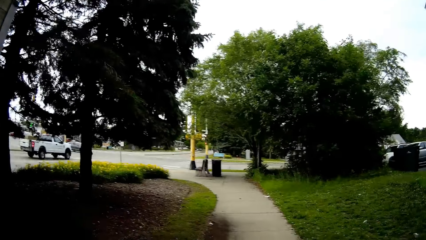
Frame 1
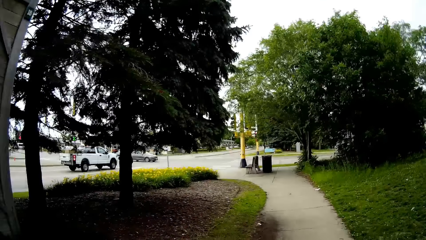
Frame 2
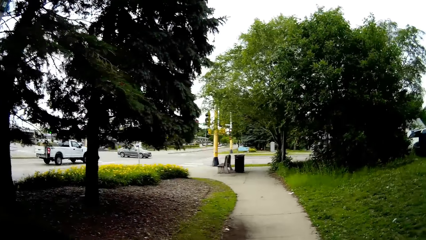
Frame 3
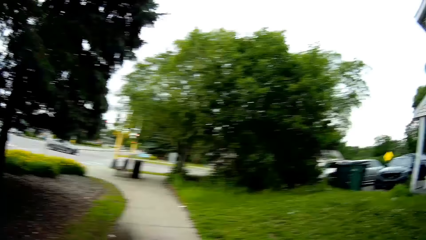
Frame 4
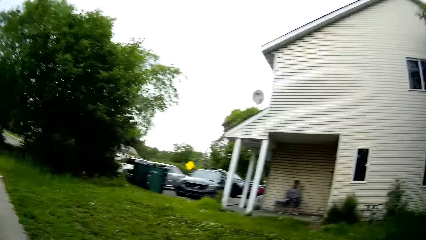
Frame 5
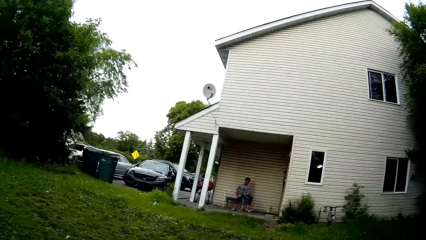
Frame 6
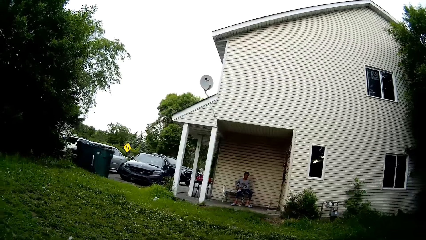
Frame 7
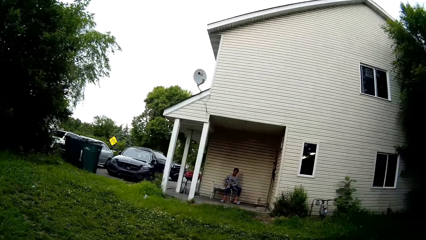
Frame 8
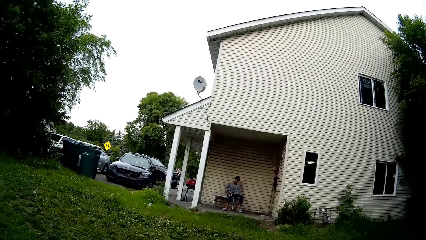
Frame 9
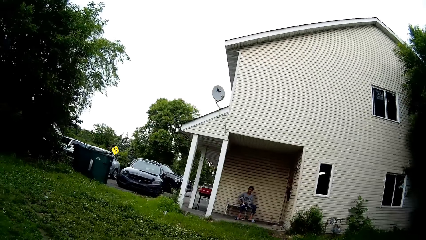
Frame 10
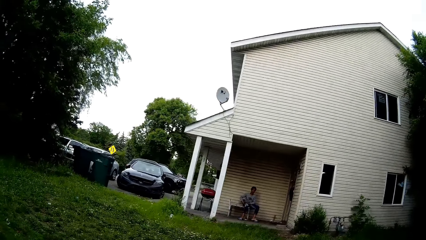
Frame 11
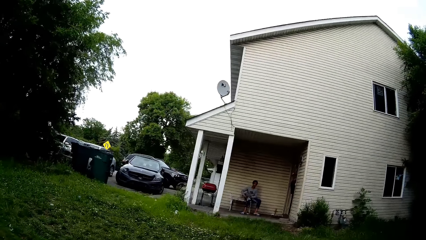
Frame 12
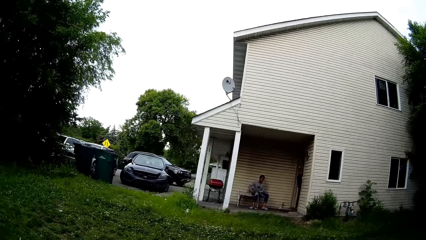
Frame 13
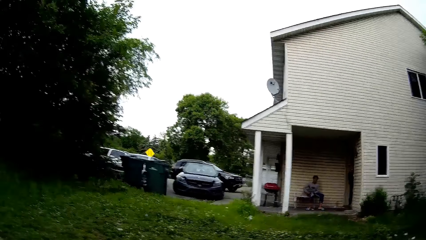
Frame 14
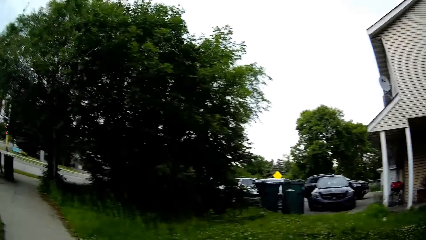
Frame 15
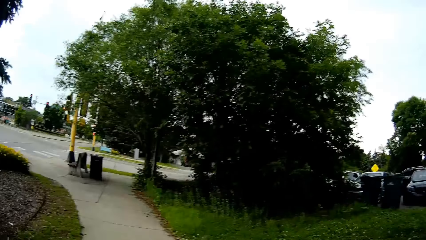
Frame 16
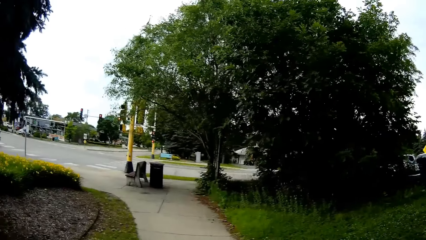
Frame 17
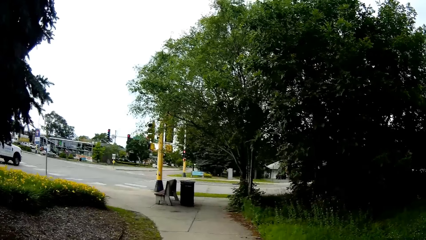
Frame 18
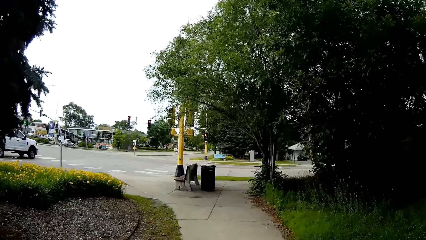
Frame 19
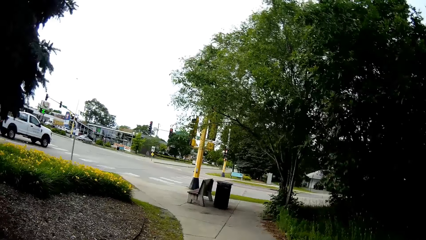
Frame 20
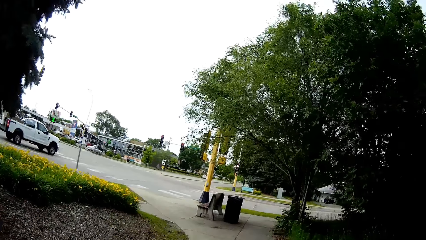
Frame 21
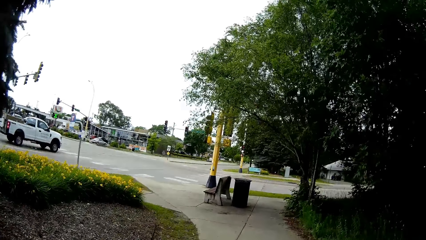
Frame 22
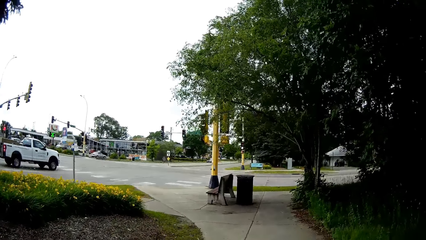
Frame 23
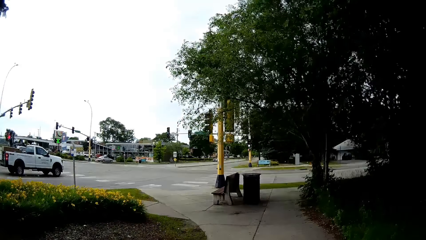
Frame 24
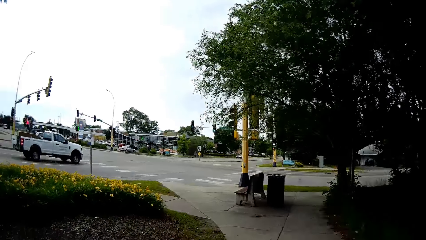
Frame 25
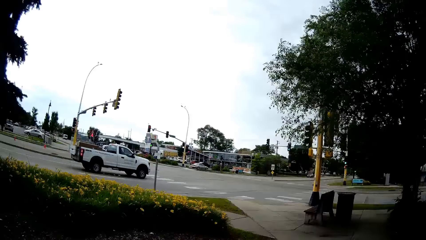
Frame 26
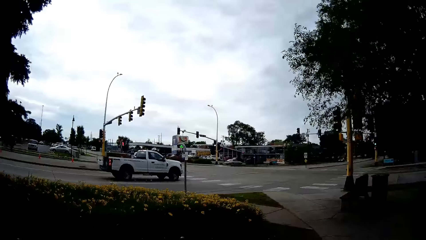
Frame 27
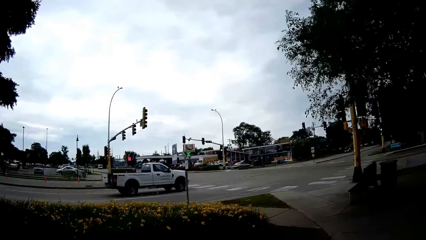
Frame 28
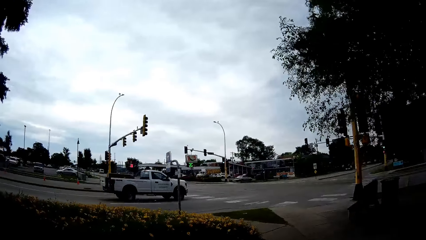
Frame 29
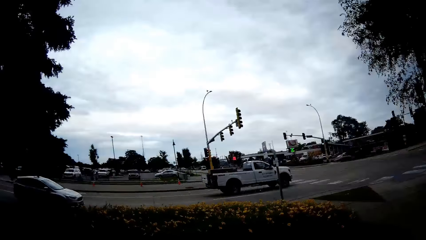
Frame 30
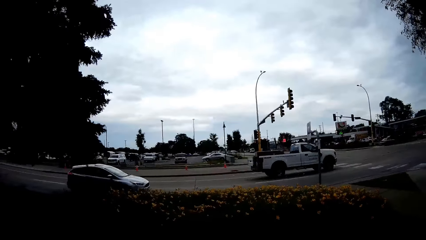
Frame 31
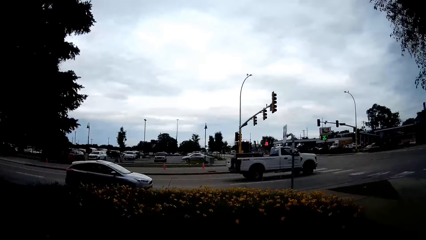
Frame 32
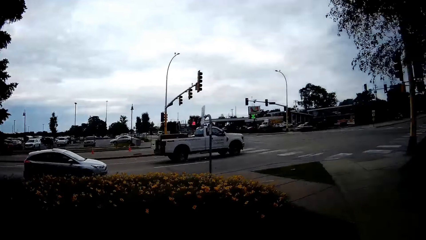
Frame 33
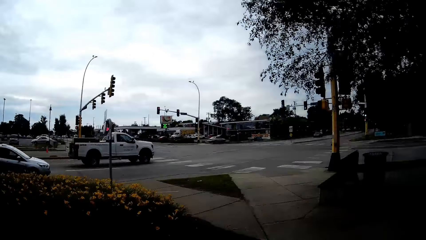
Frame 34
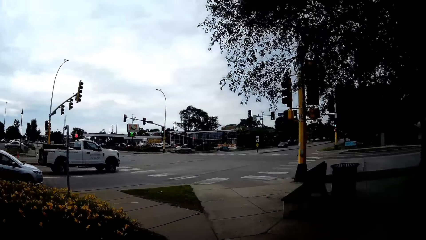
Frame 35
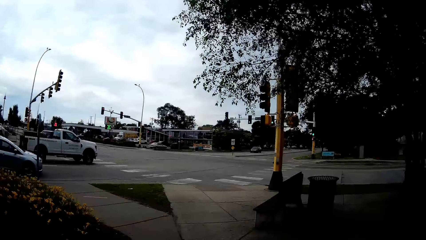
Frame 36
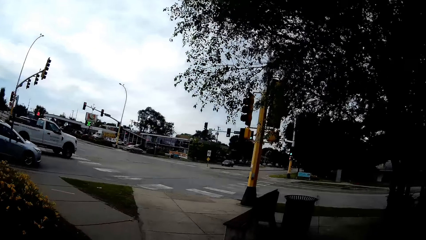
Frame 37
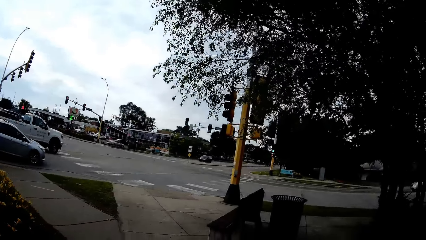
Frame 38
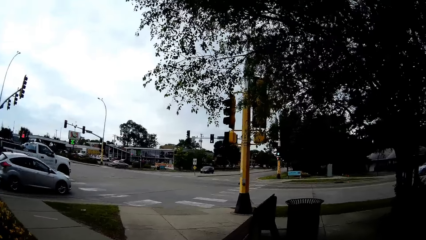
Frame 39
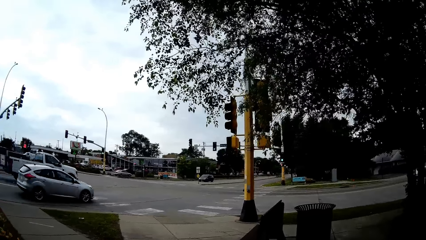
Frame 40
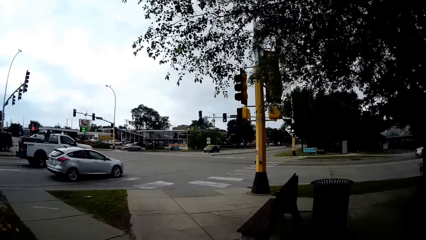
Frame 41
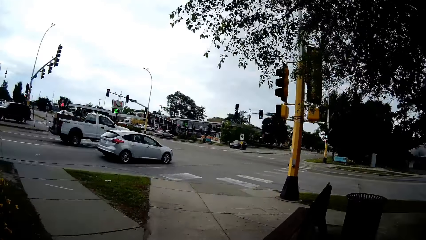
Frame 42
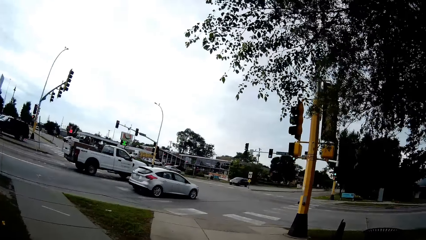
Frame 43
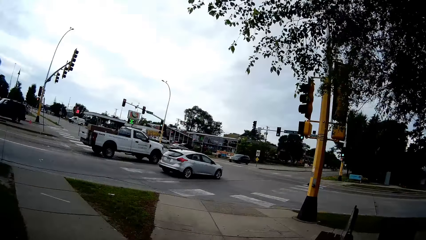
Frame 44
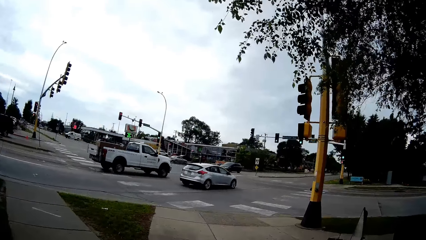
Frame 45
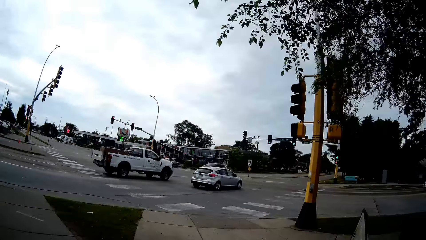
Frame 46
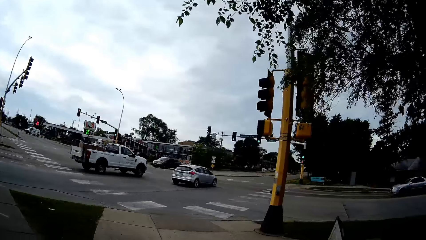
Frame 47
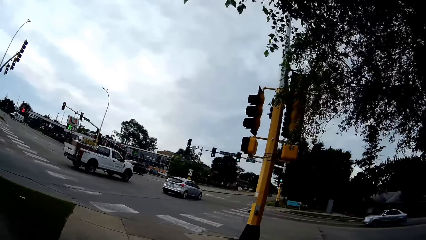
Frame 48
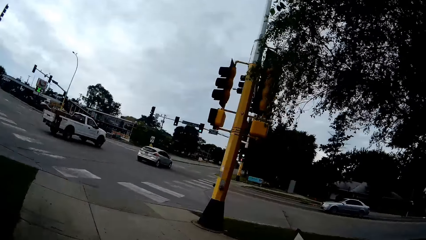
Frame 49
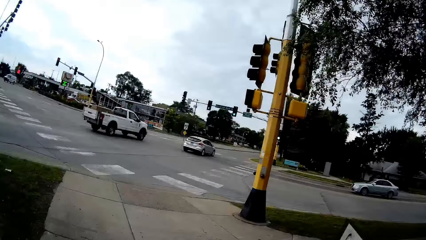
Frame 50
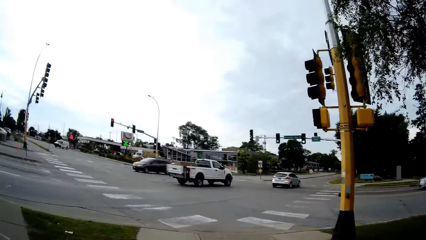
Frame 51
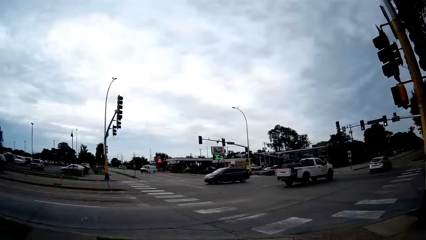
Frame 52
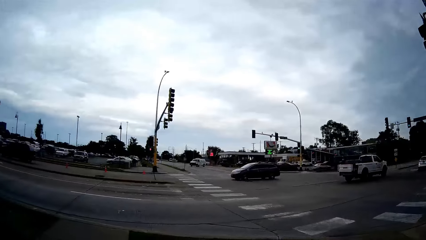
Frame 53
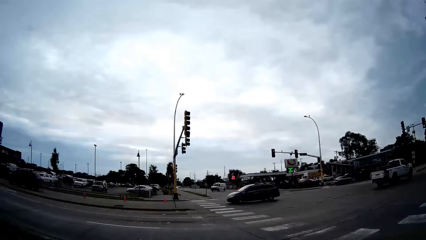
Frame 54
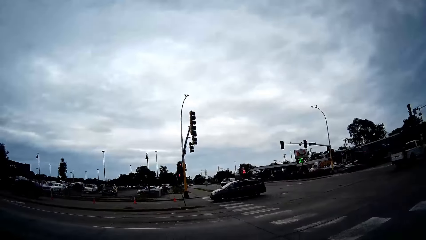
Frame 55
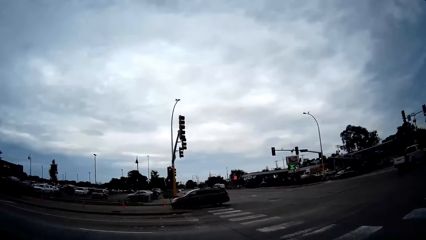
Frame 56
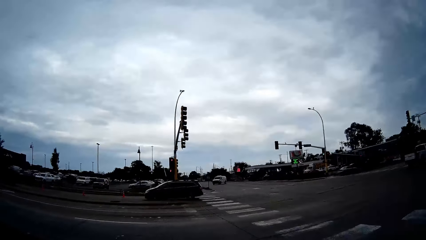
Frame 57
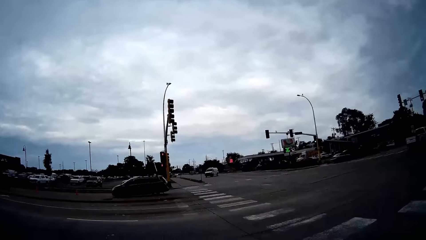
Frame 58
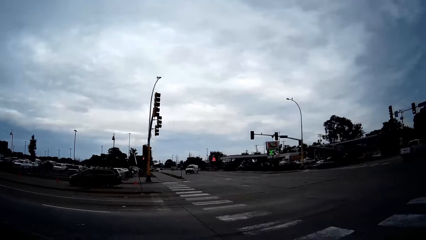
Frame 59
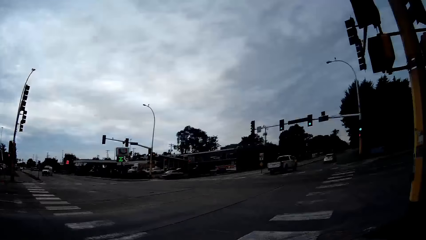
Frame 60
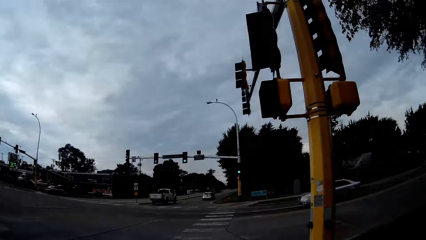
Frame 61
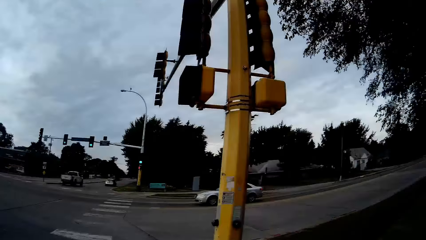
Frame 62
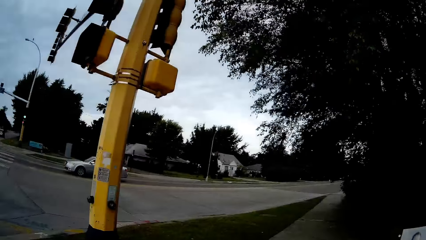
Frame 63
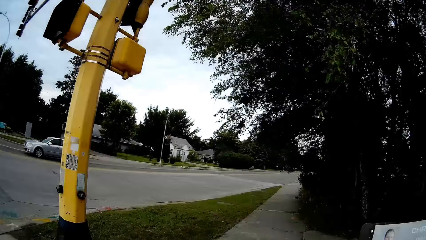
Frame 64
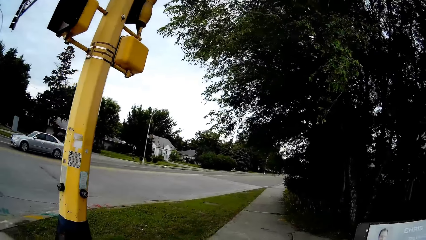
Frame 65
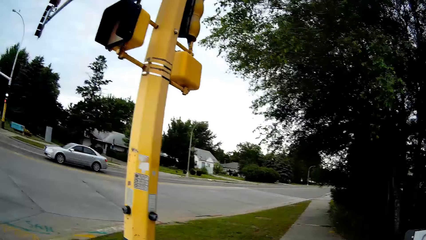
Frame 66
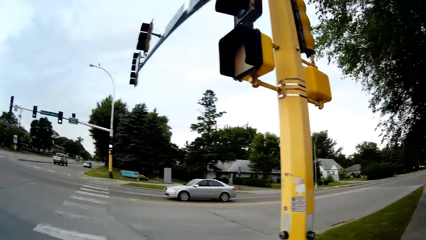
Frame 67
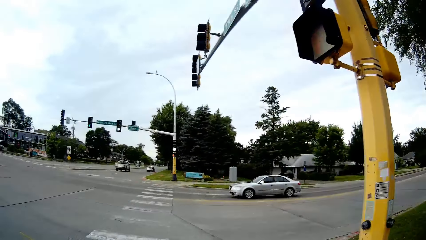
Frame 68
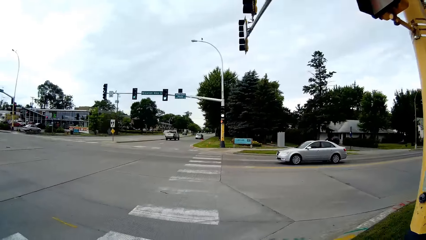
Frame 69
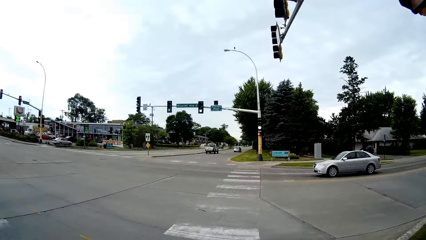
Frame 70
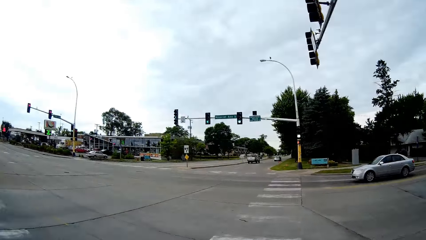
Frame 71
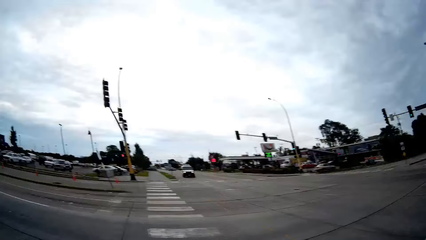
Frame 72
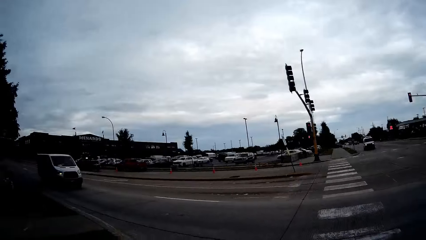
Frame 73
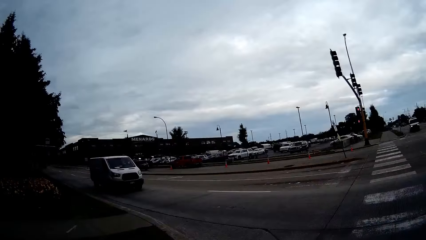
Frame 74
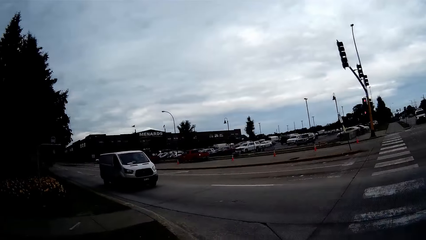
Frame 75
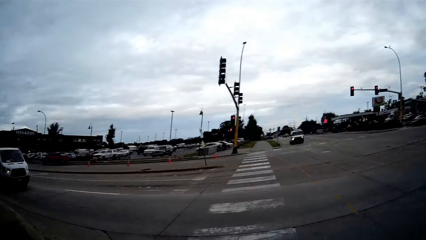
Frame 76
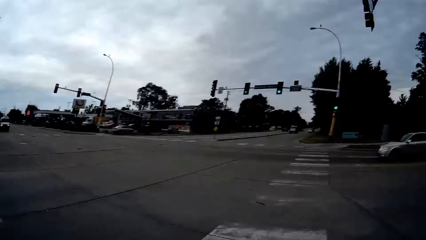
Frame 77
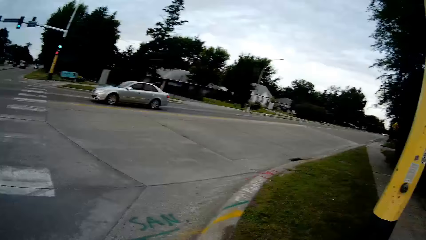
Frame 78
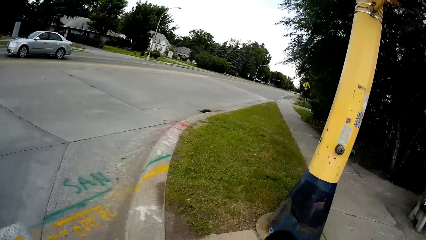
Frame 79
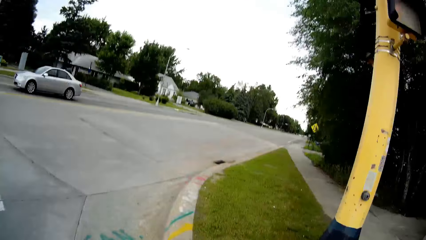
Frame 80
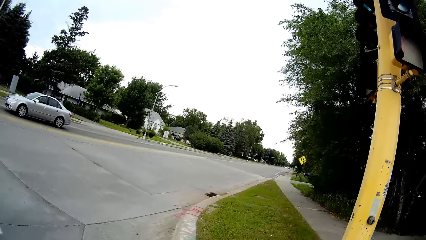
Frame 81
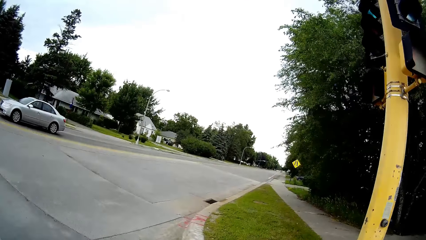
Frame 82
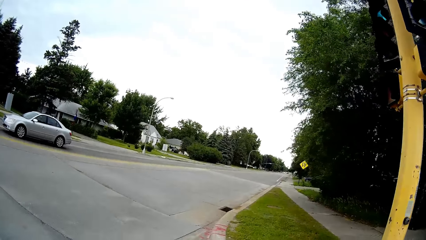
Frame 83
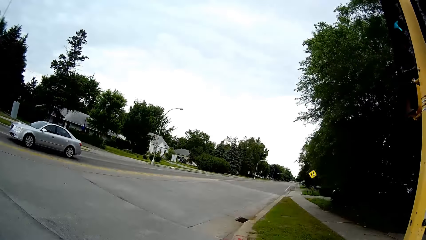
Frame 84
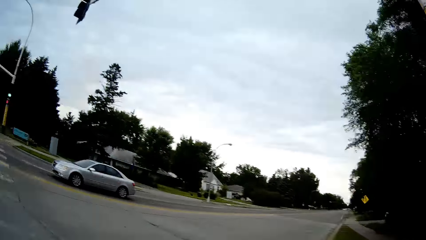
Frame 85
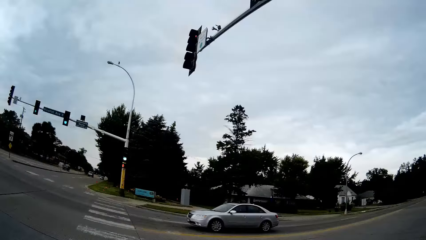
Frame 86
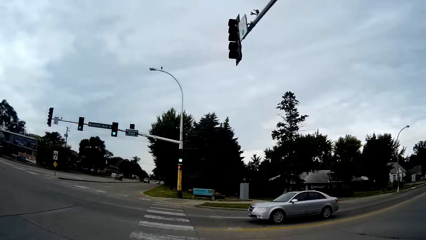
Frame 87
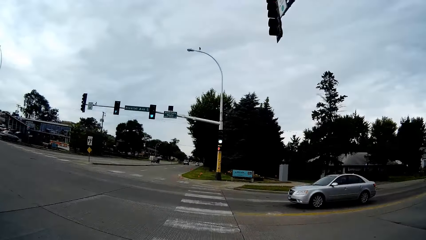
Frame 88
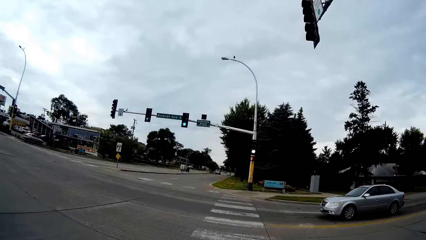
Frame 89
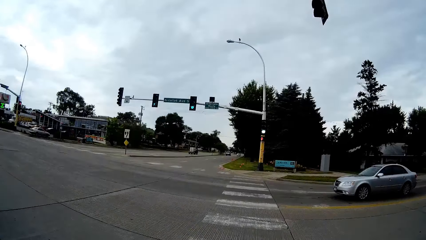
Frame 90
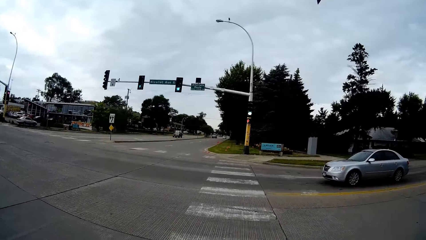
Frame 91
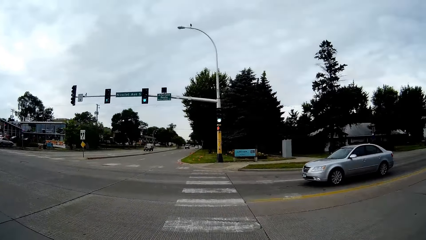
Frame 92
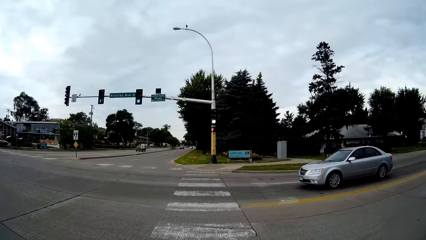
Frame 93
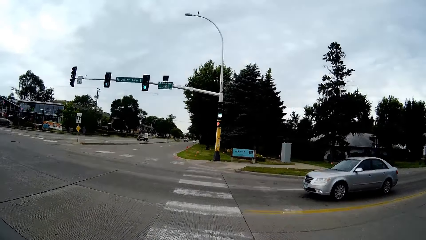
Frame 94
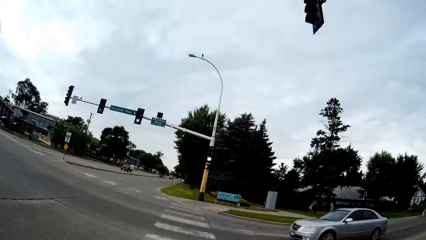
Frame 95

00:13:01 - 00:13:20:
The camera wearer talks to the man. A silver car drives past the camera wearer. A white pick-up truck drives past the camera wearer. A black car drives past the camera wearer. The camera wearer walks across a zebra crossing.
